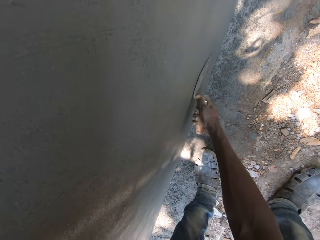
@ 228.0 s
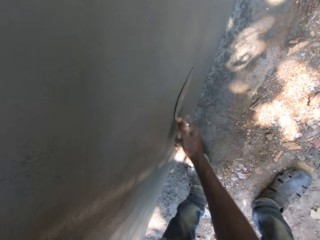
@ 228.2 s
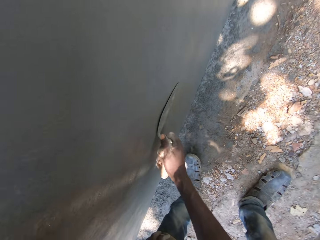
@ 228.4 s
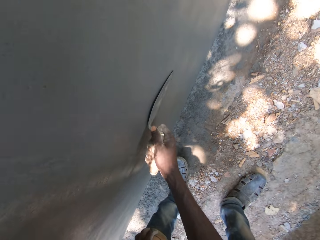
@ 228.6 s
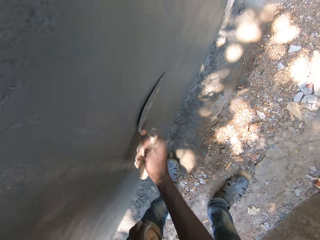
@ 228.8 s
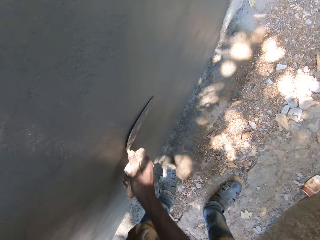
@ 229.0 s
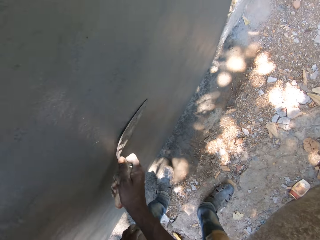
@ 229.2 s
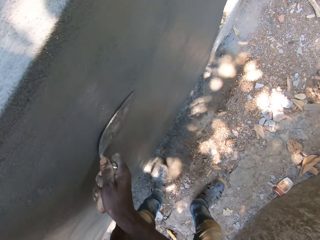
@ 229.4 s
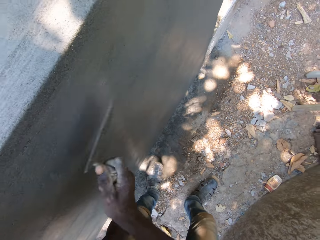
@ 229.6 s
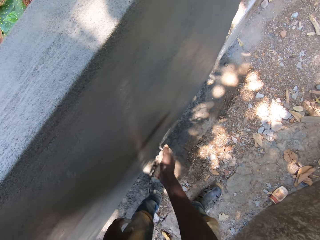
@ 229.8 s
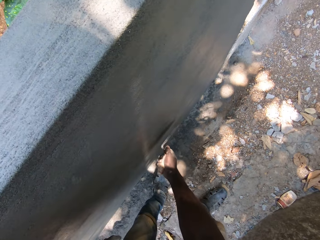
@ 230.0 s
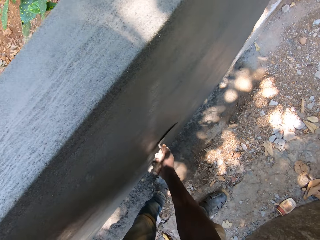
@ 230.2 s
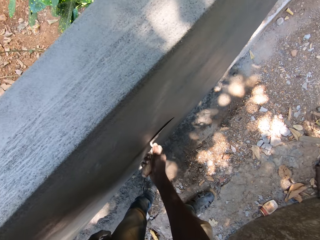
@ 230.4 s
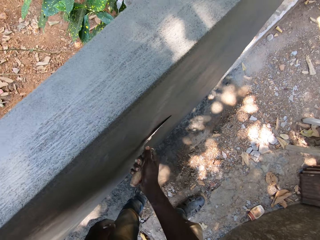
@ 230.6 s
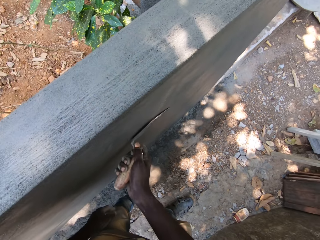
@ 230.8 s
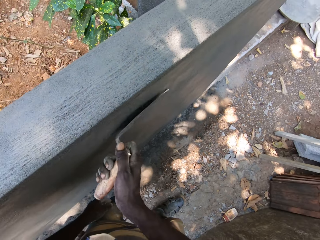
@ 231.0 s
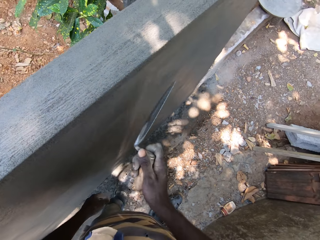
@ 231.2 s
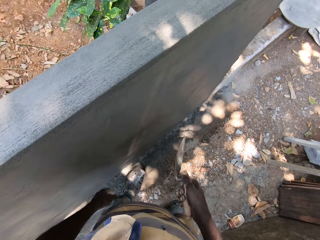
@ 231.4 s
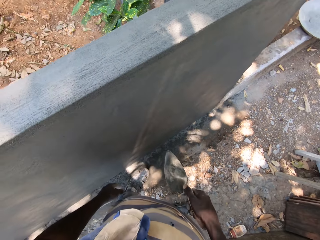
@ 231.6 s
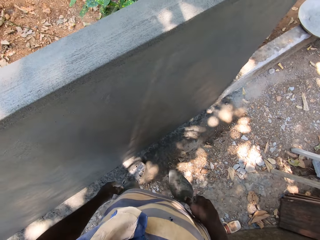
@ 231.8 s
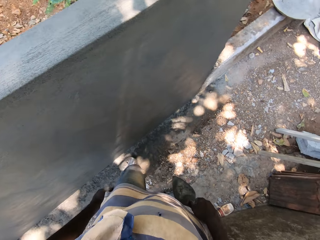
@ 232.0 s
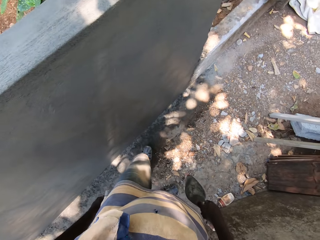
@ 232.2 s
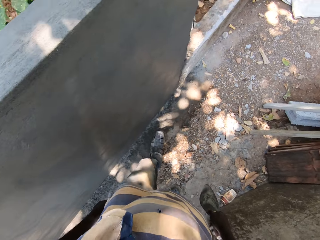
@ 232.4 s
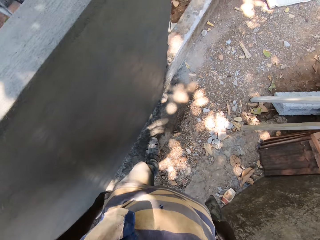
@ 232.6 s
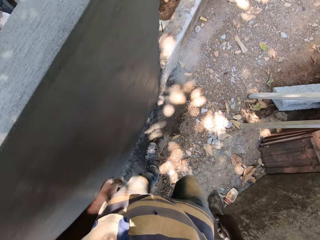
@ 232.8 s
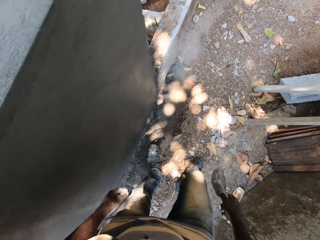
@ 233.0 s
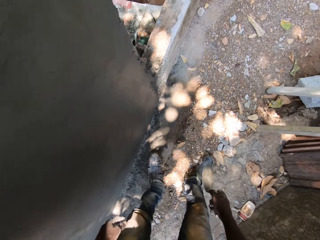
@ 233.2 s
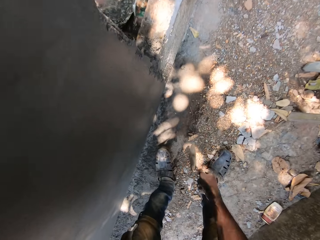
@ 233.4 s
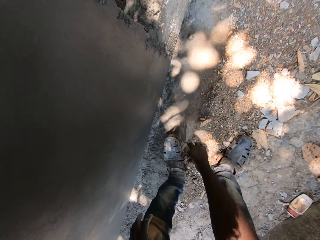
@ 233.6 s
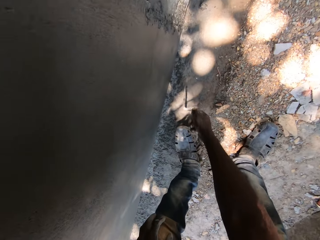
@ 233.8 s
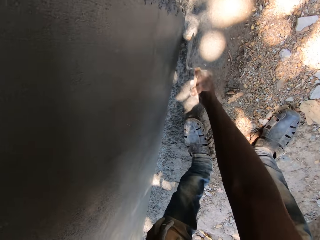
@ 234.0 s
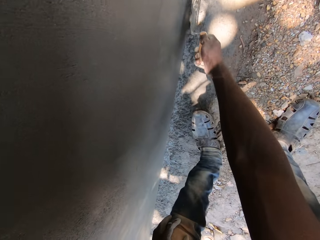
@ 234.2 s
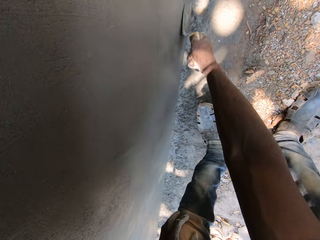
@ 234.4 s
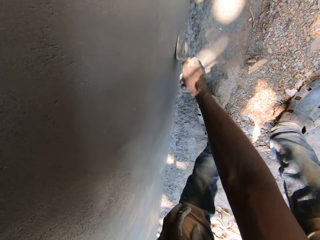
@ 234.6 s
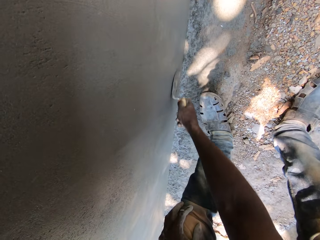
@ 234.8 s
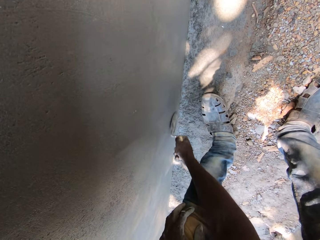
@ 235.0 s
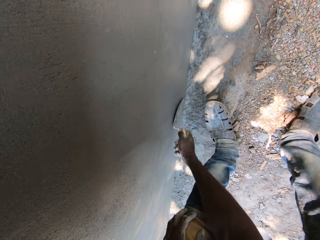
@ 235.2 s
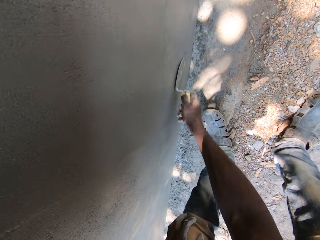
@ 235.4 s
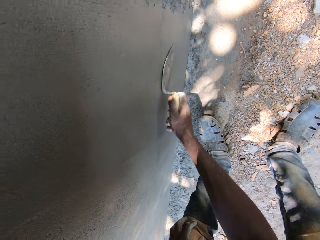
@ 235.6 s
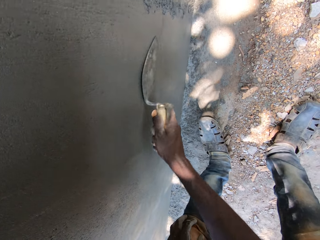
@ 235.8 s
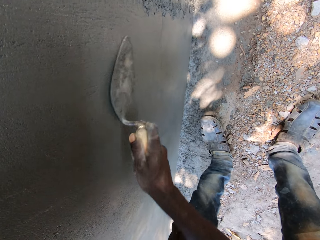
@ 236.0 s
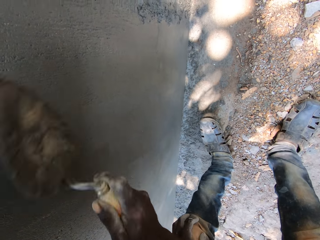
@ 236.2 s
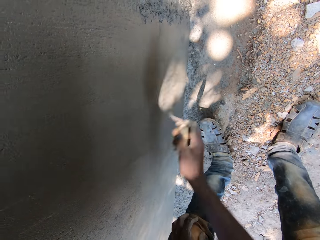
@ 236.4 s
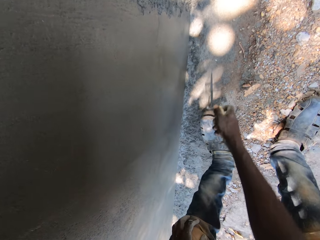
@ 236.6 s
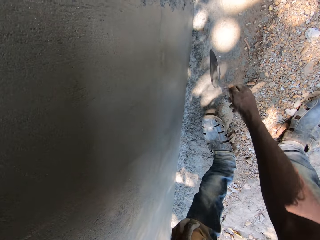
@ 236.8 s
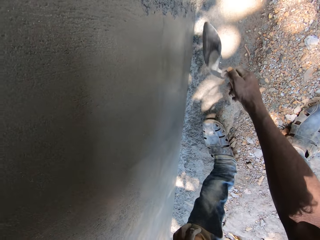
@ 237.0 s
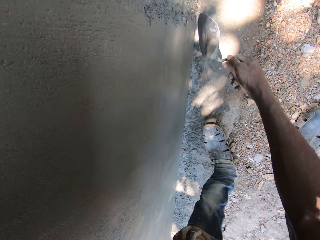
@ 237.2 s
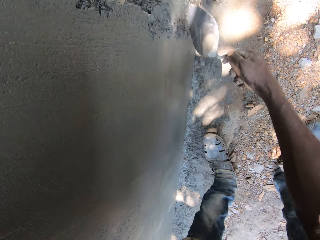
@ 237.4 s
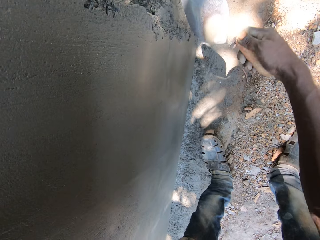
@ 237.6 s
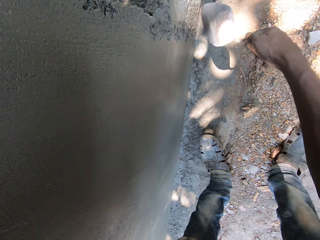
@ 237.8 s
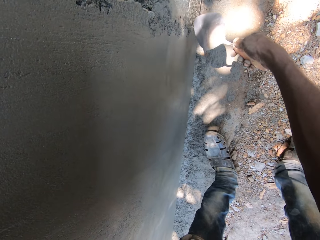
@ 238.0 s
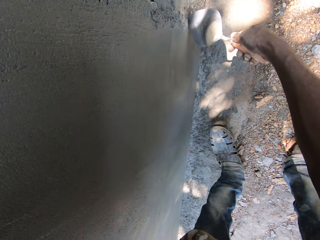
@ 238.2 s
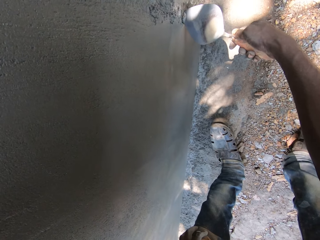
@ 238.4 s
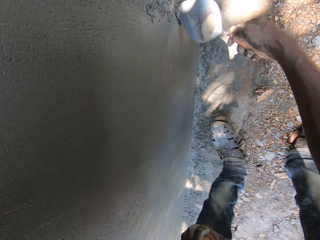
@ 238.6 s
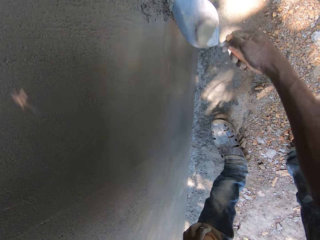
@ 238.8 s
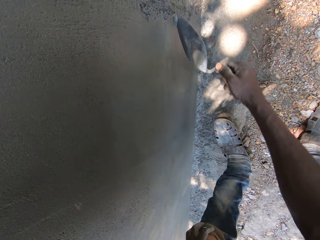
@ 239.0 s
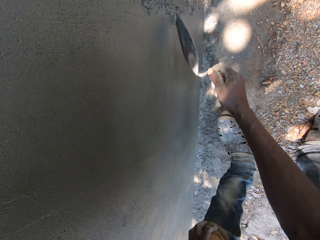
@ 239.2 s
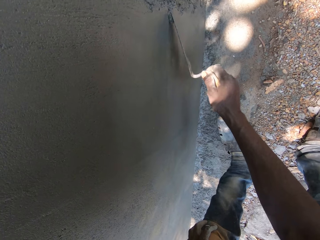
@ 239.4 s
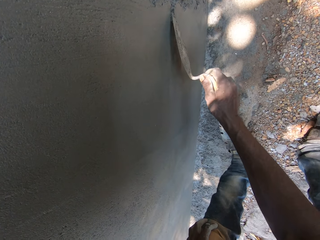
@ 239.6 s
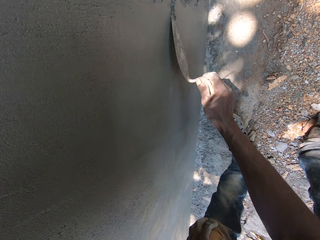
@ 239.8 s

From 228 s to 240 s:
The camera wearer looks around. They smoothen a cement block.

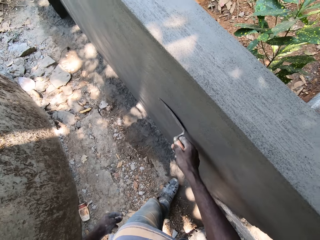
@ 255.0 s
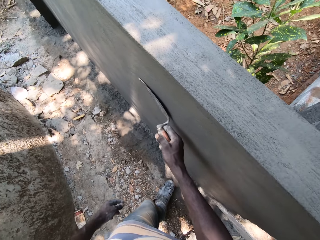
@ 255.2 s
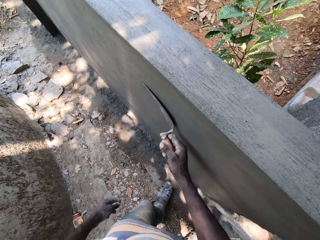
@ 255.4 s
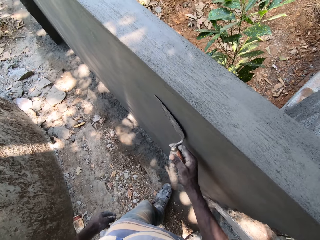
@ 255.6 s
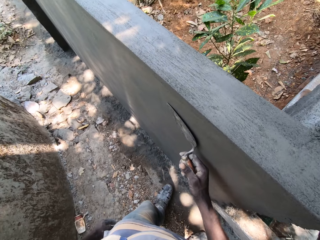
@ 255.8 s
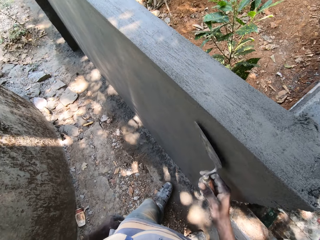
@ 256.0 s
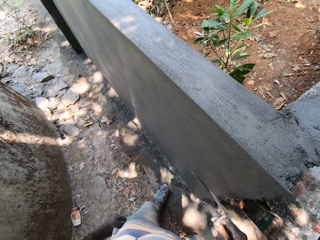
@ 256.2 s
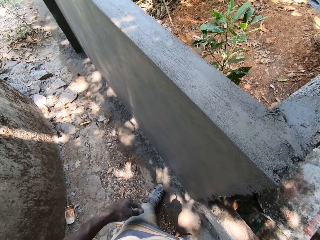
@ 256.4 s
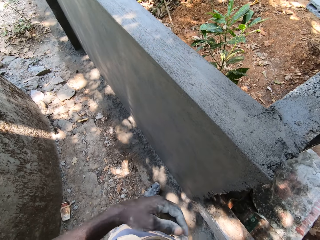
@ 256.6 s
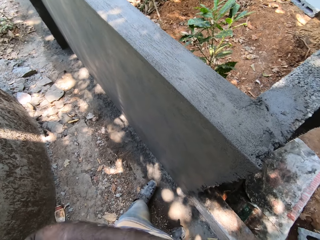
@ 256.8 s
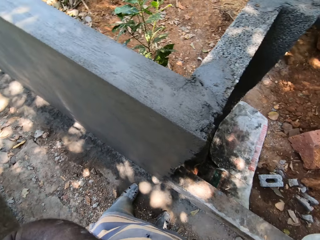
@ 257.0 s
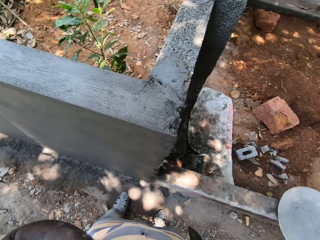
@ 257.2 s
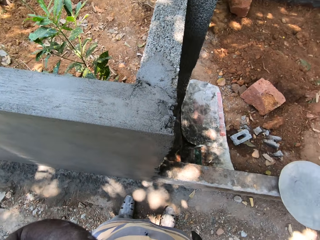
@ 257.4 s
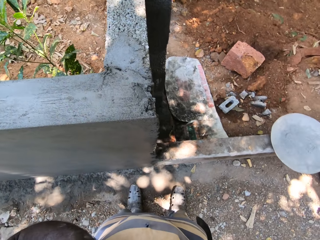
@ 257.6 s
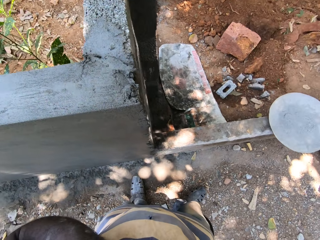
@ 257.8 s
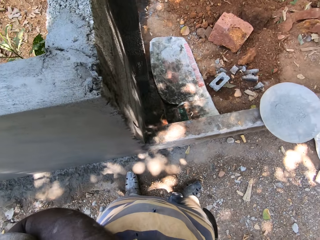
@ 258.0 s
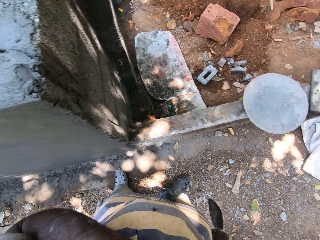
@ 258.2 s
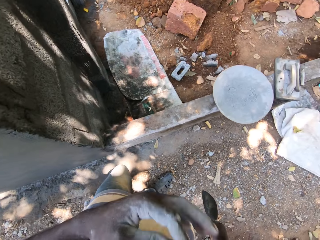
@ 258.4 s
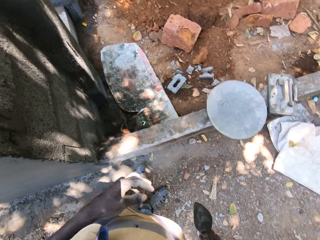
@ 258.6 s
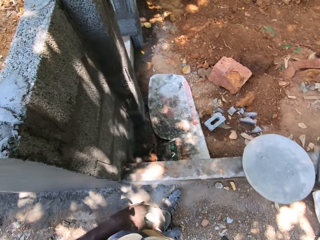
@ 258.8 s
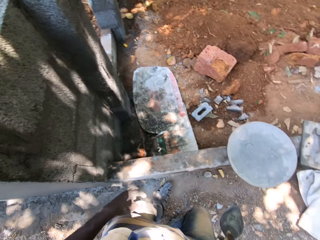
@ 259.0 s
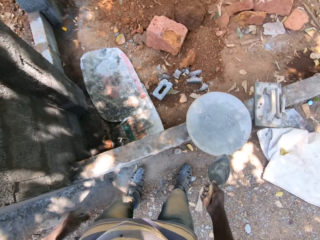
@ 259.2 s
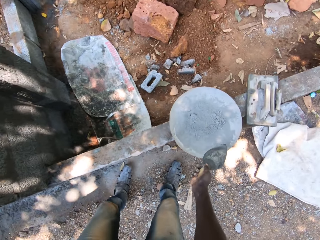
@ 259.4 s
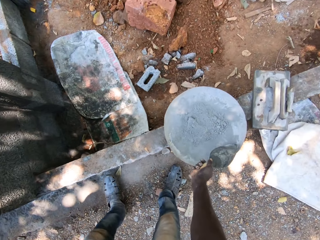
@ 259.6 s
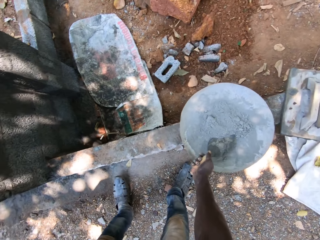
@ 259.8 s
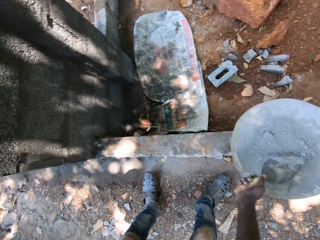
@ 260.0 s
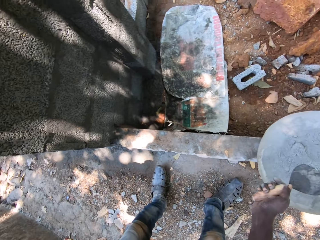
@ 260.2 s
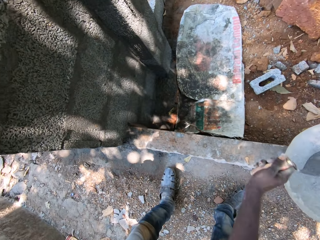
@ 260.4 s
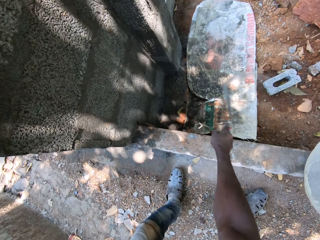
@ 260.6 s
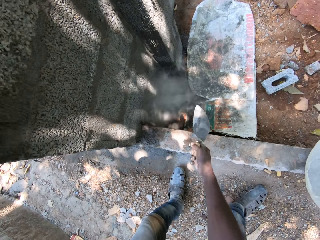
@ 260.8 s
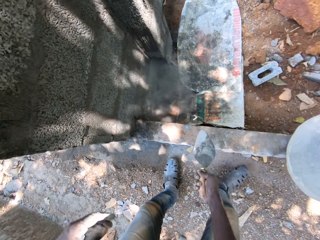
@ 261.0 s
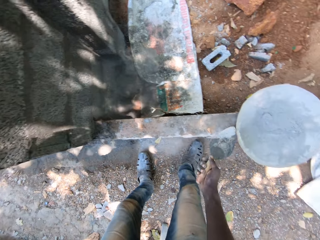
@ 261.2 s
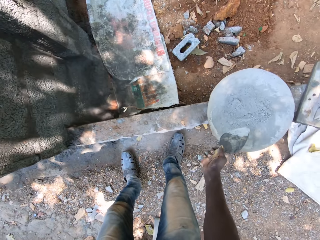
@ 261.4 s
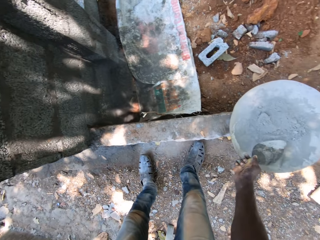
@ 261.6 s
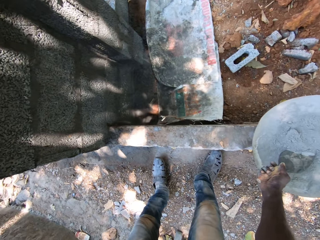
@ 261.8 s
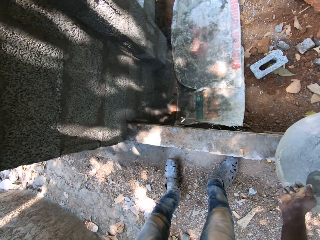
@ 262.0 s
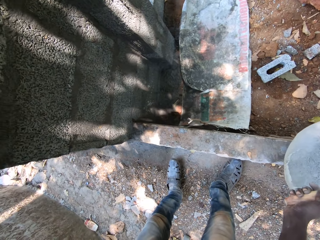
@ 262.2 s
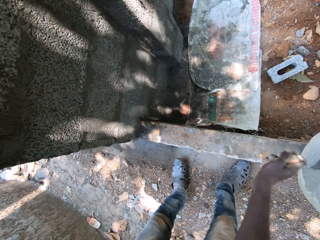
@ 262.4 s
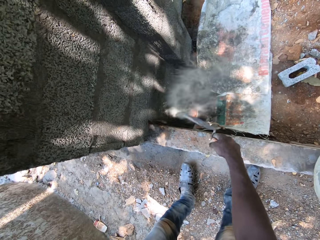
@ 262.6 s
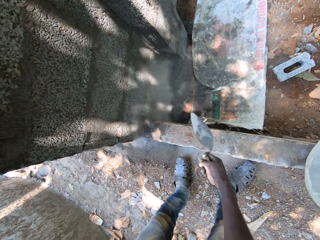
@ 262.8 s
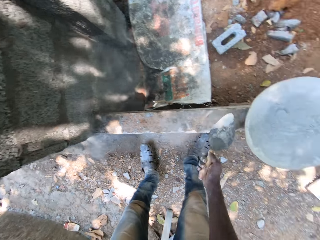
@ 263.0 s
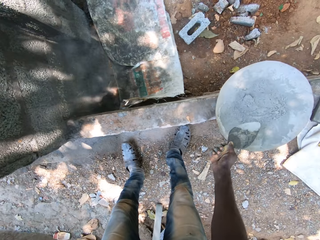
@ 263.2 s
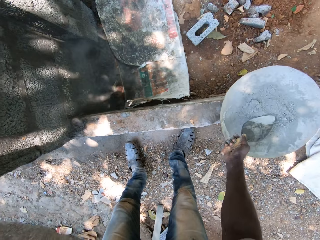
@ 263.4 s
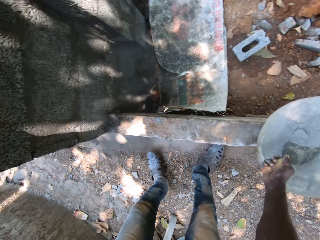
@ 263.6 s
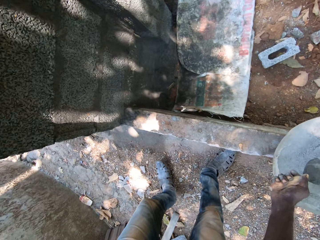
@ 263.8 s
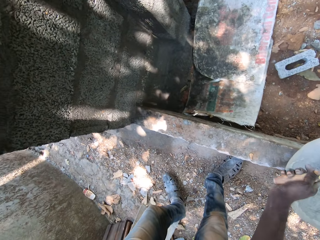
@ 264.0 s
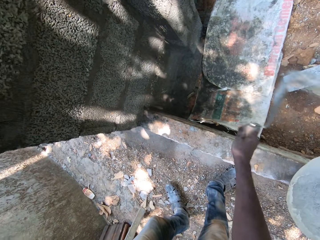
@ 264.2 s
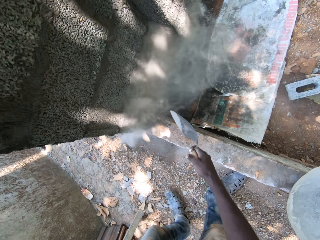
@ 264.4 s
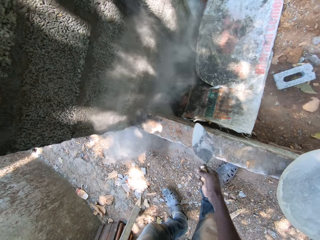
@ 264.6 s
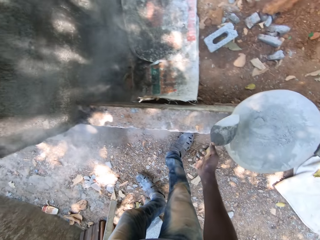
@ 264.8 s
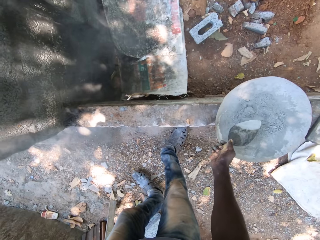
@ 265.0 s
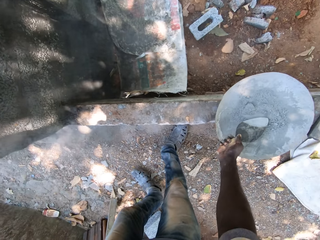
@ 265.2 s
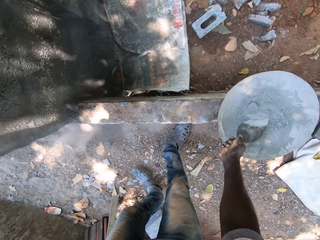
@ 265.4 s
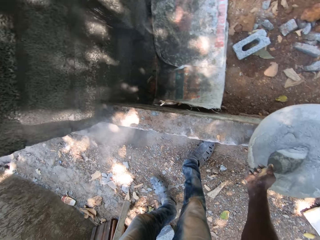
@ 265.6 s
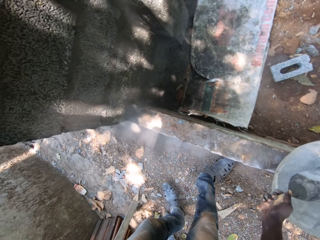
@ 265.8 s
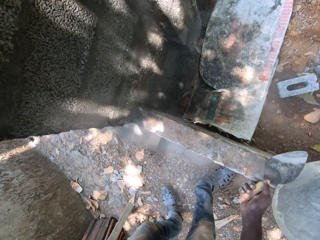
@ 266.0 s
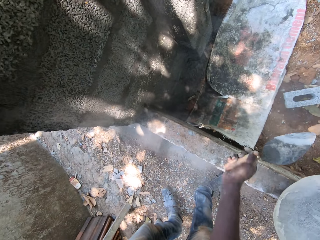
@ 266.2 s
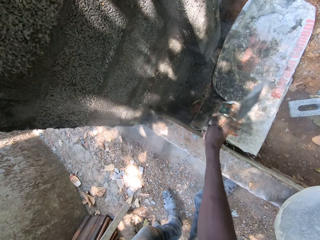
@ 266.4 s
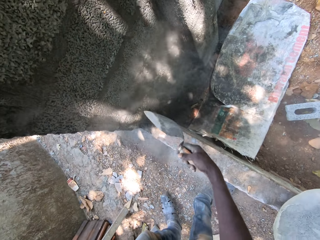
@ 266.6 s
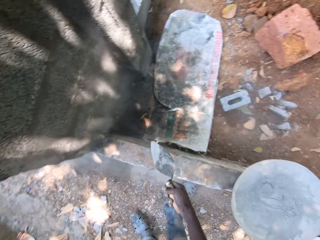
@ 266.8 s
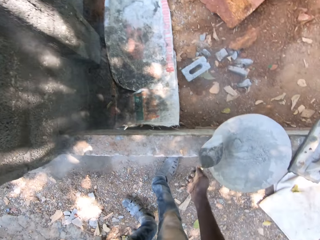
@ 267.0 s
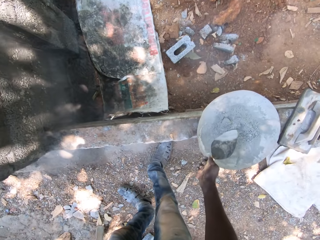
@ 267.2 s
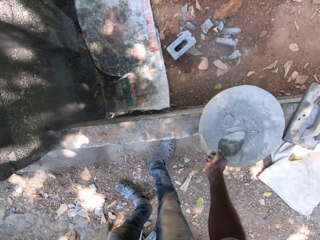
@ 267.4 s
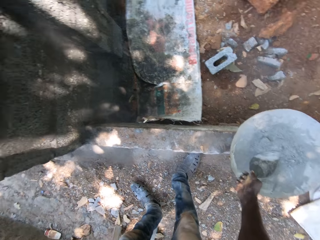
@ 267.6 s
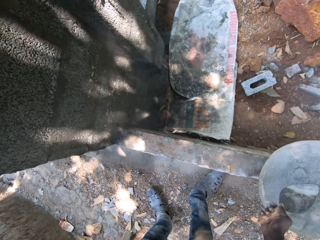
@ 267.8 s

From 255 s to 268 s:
The camera wearer touches his face with his left hand. He looks around. He scoops dry cement from a pan on the wall with the trowel in his right hand. He throws the dry cement on the trowel in his right hand on the wall. He scoops dry cement from the pan on the wall with the trowel in his right hand. He throws the dry cement on the trowel in his right hand on the wall. He scoops dry cement from the pan on the wall with the trowel in his right hand. He throws the dry cement on the trowel in his right hand on the wall. He scoops dry cement from the pan on the wall with the trowel in his right hand. He throws the dry cement on the trowel in his right hand on the wall. He scoops dry cement from the pan on the wall with the trowel in his right hand.
